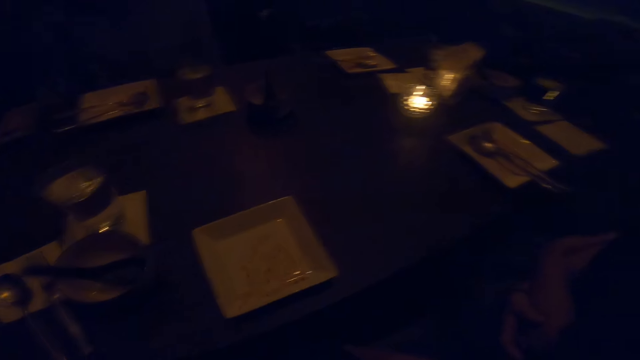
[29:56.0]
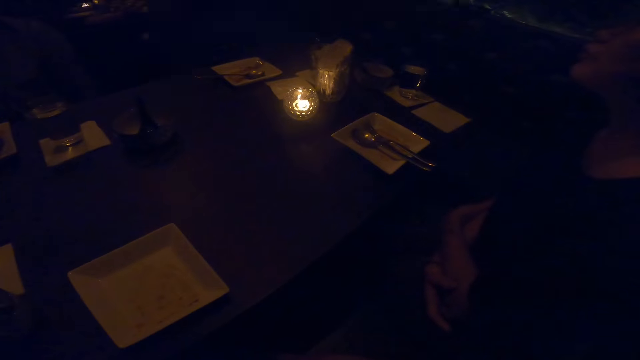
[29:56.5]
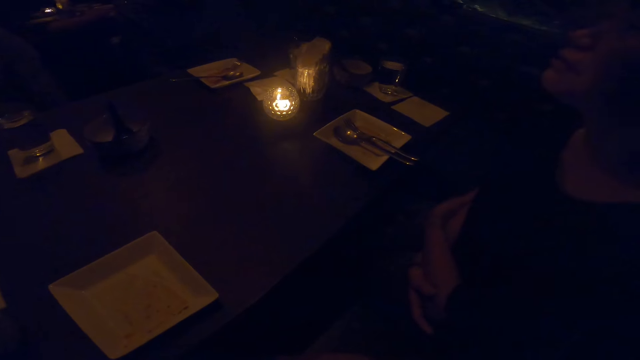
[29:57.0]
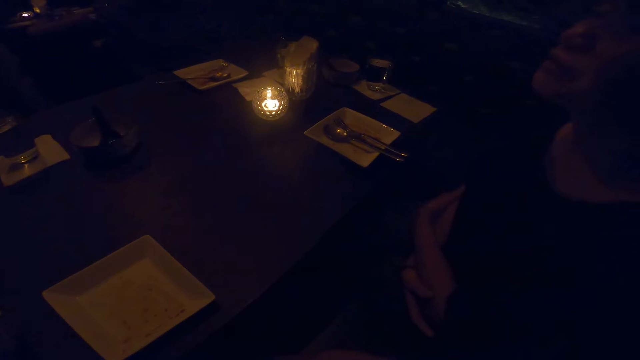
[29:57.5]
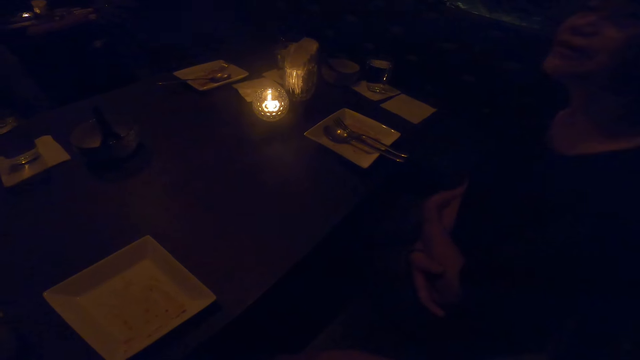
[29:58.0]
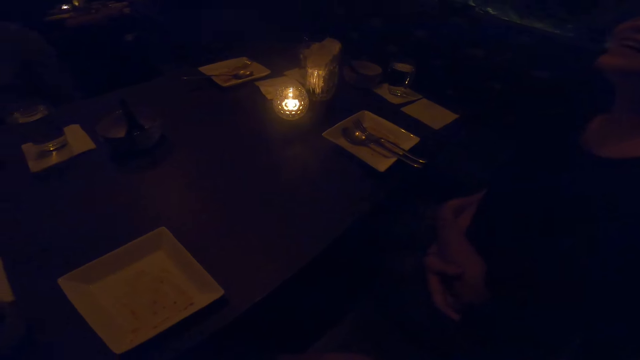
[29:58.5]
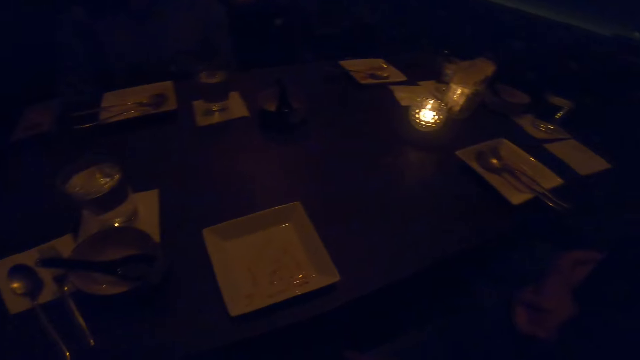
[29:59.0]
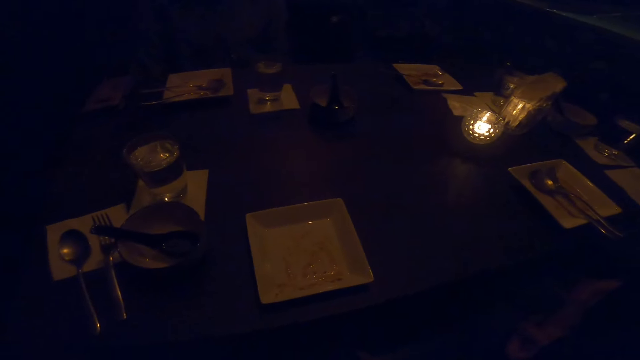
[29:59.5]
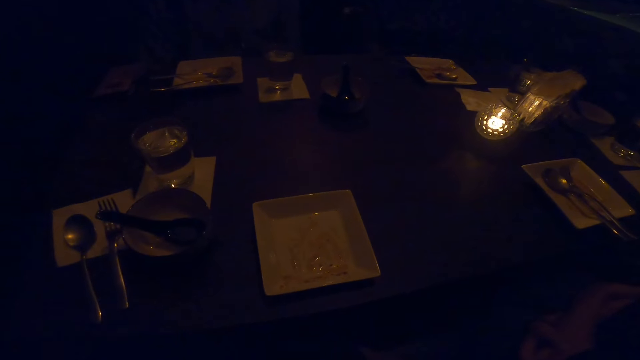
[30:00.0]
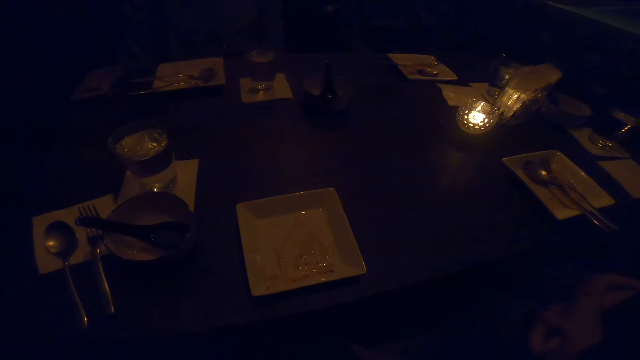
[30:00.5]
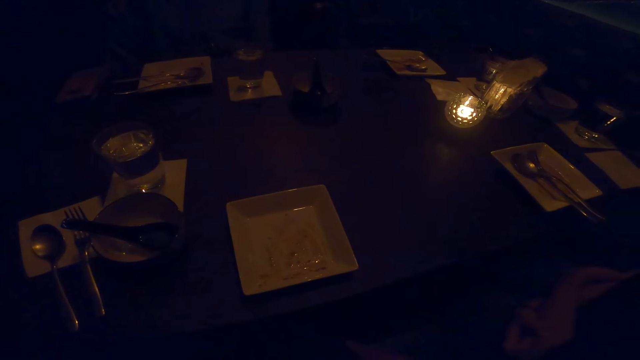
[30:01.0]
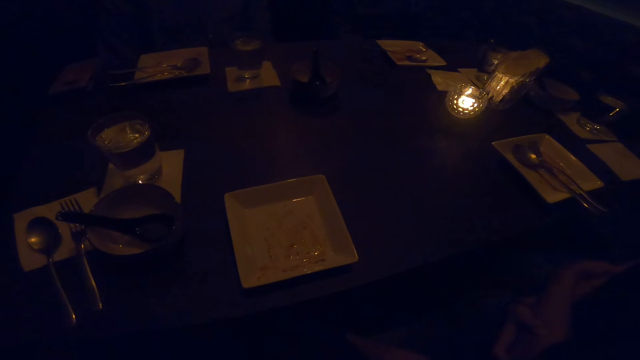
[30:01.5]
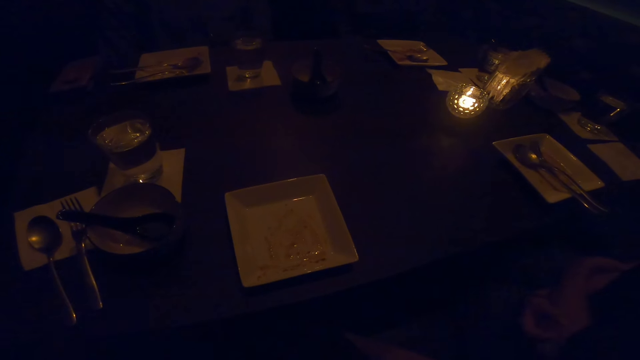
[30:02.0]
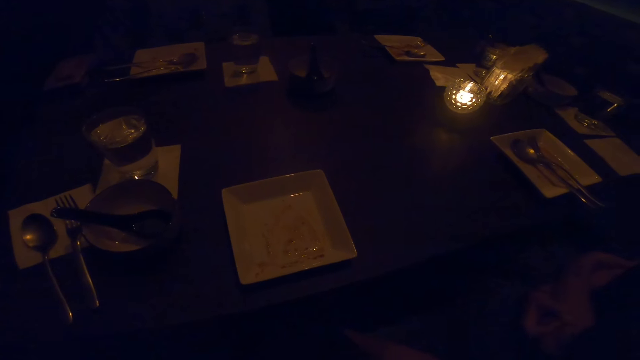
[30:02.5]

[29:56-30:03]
A woman converses.

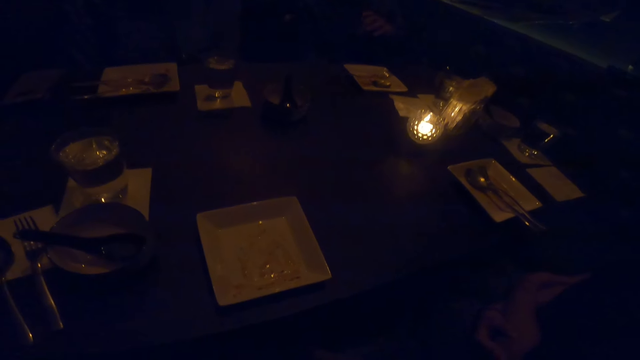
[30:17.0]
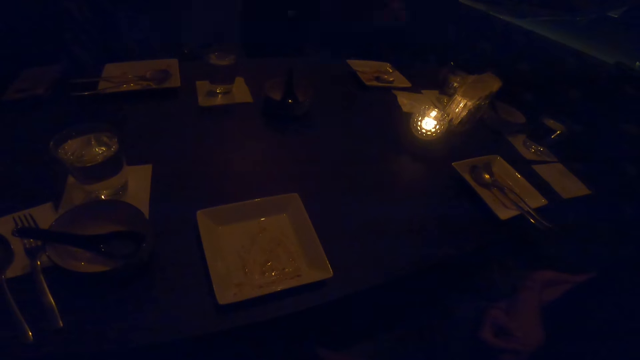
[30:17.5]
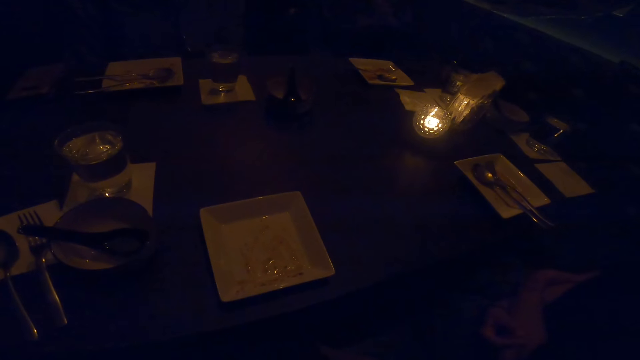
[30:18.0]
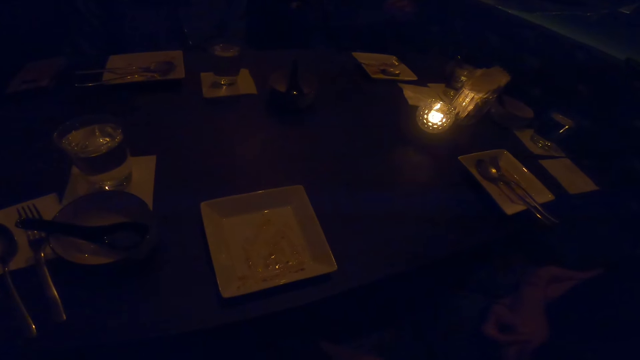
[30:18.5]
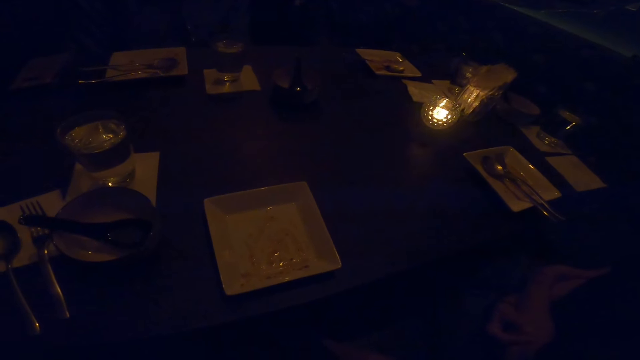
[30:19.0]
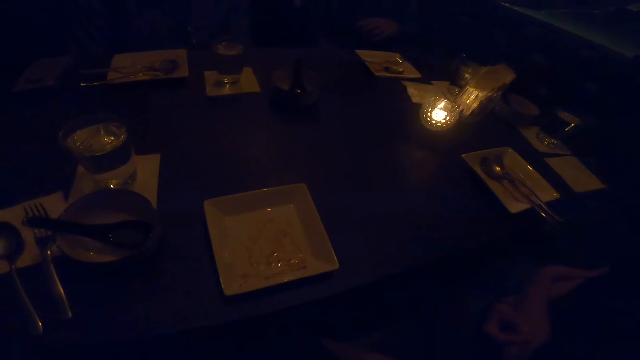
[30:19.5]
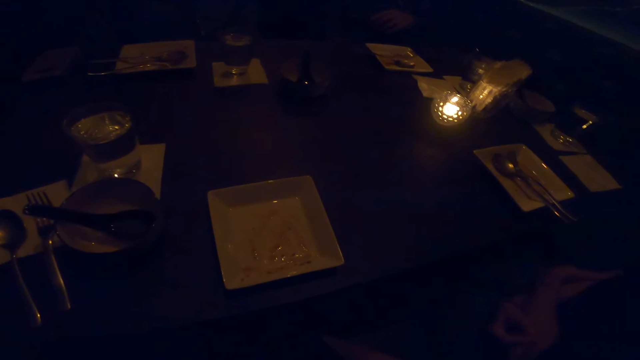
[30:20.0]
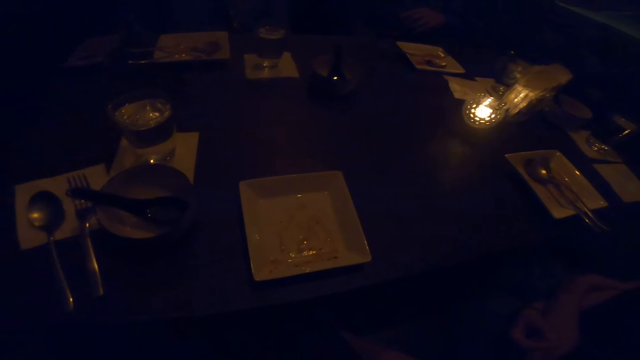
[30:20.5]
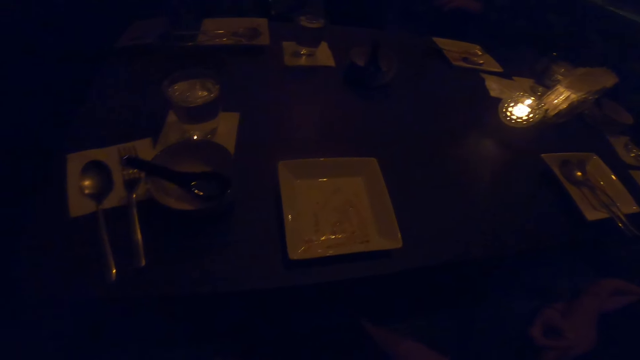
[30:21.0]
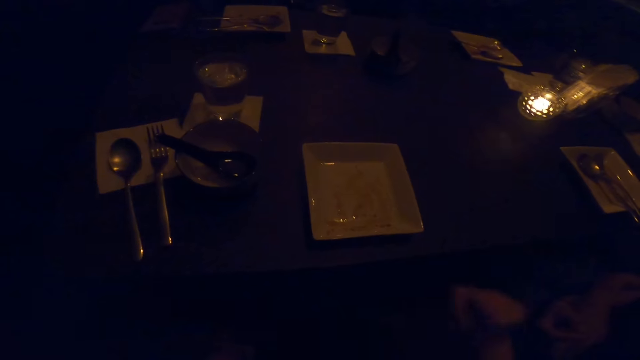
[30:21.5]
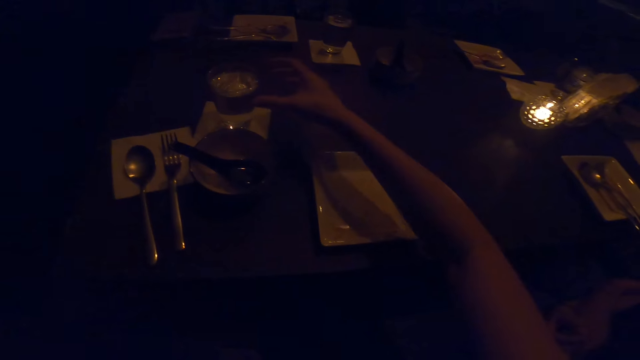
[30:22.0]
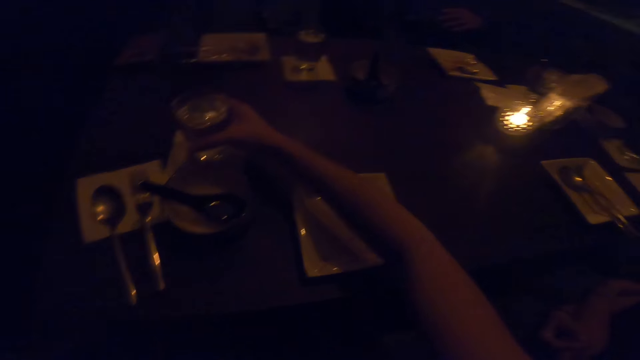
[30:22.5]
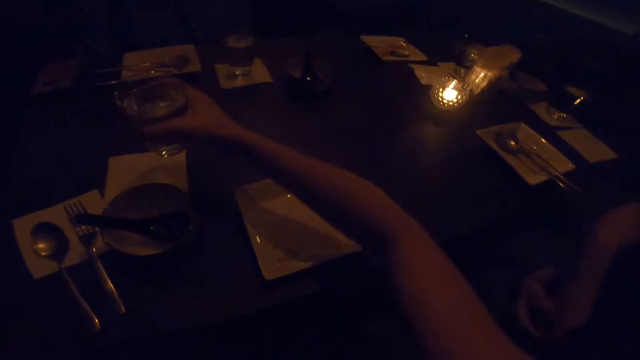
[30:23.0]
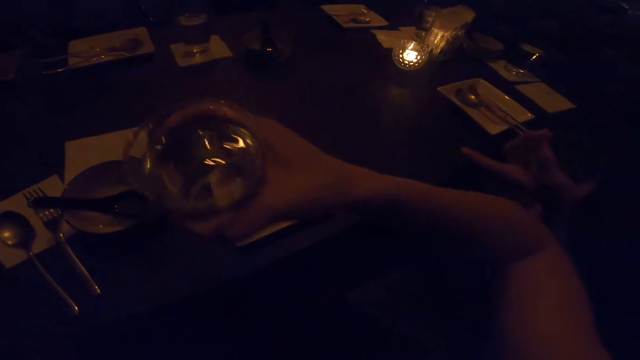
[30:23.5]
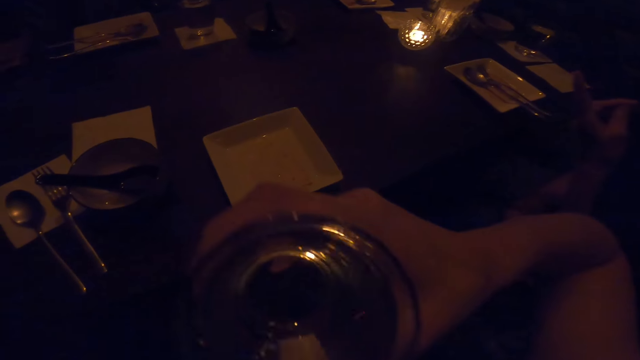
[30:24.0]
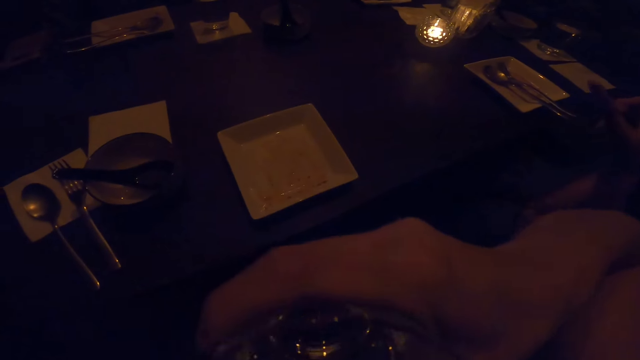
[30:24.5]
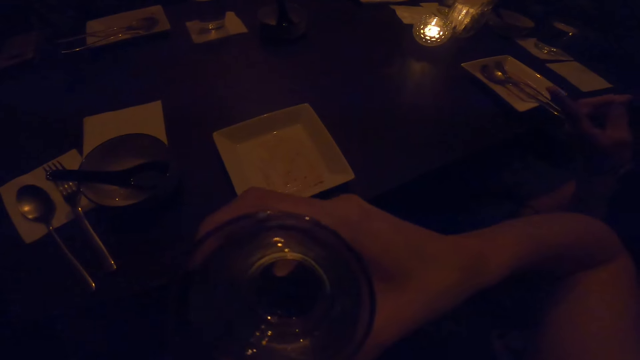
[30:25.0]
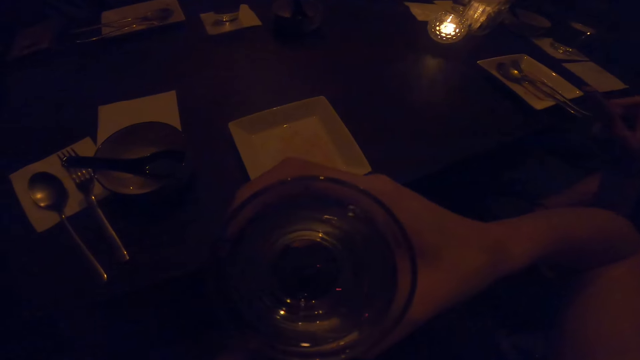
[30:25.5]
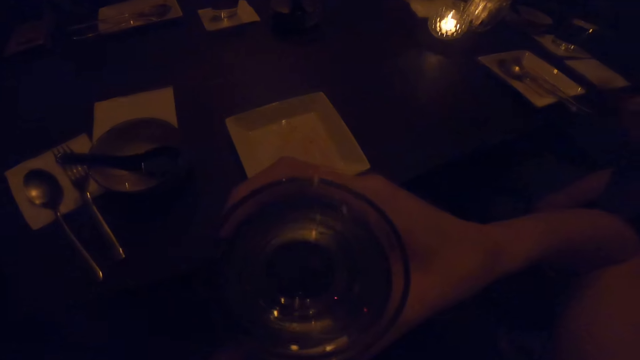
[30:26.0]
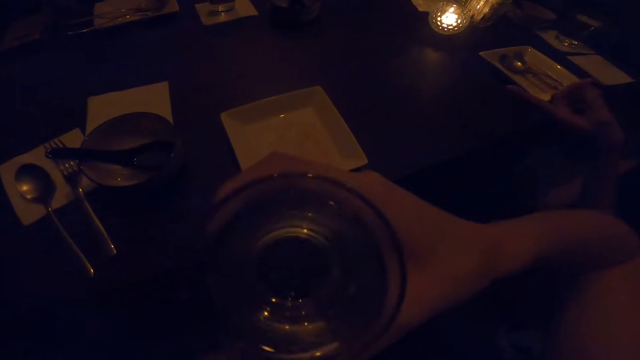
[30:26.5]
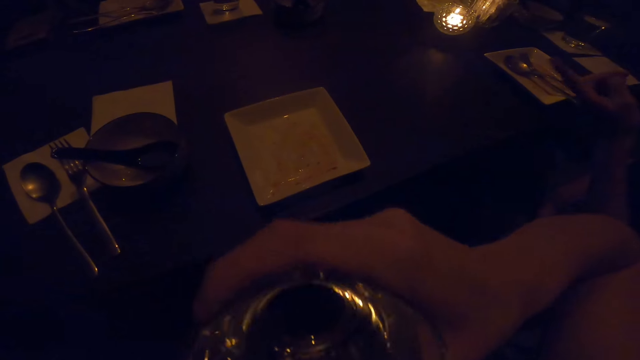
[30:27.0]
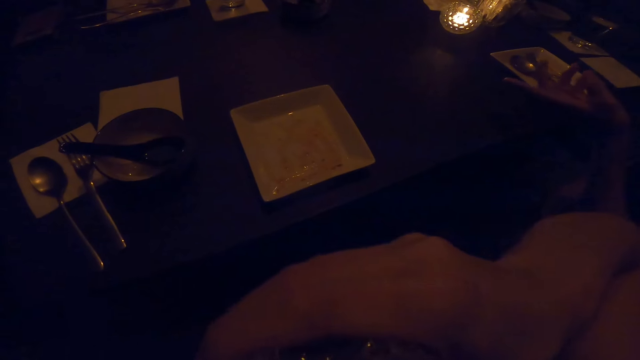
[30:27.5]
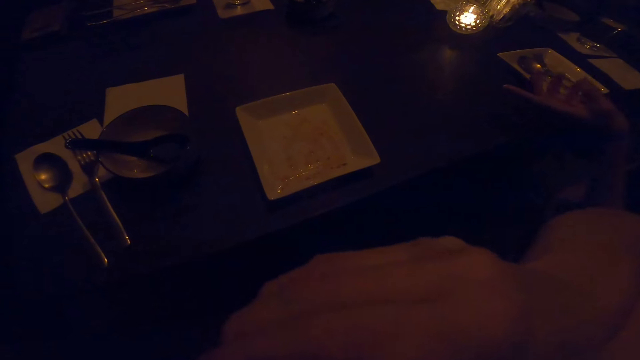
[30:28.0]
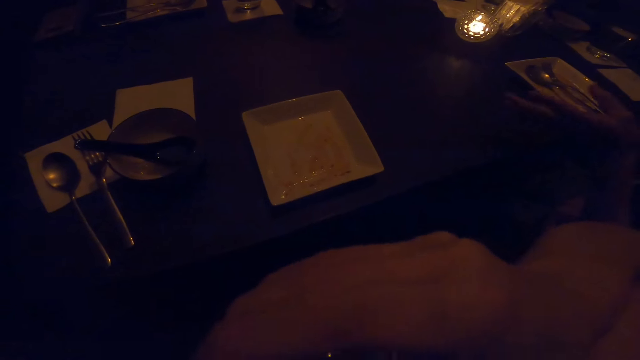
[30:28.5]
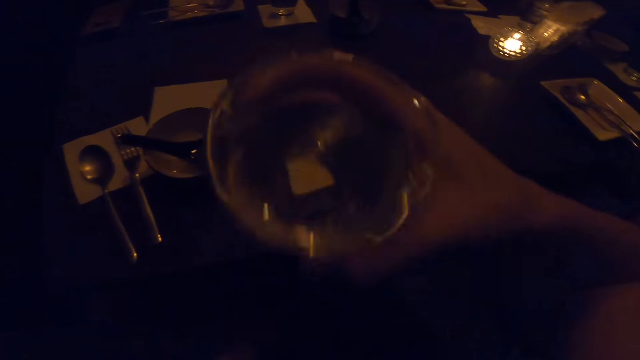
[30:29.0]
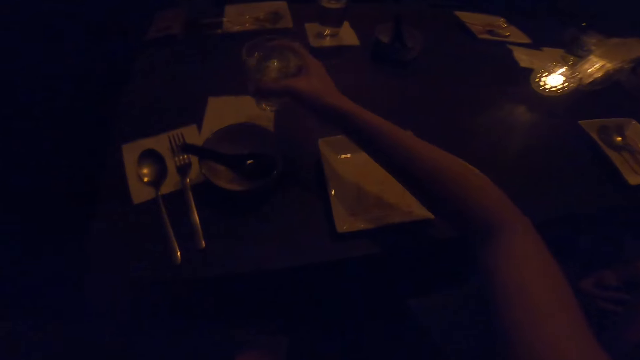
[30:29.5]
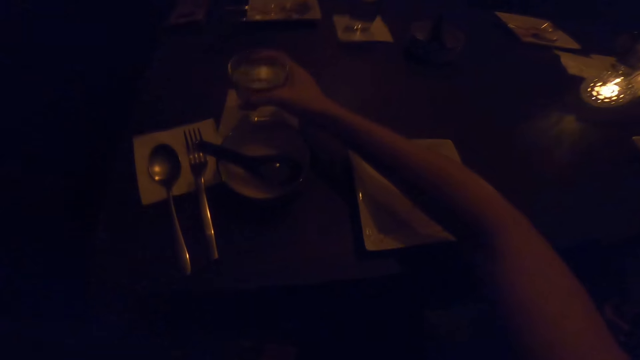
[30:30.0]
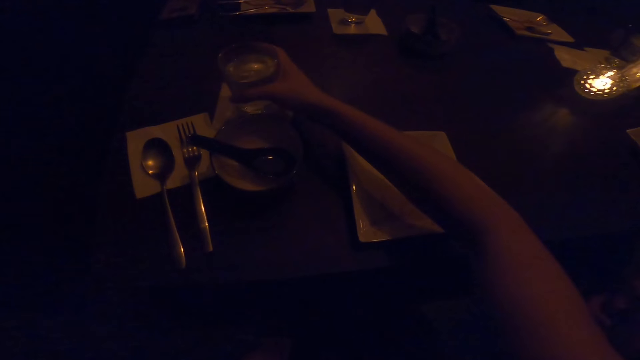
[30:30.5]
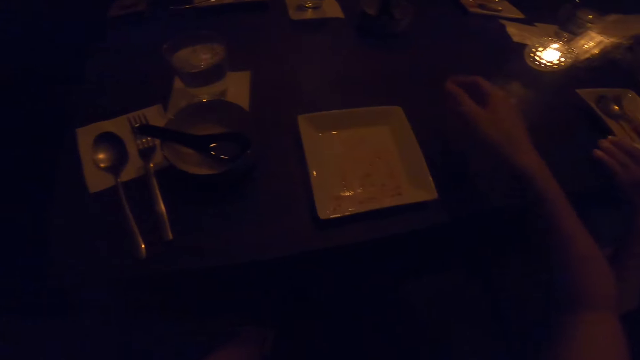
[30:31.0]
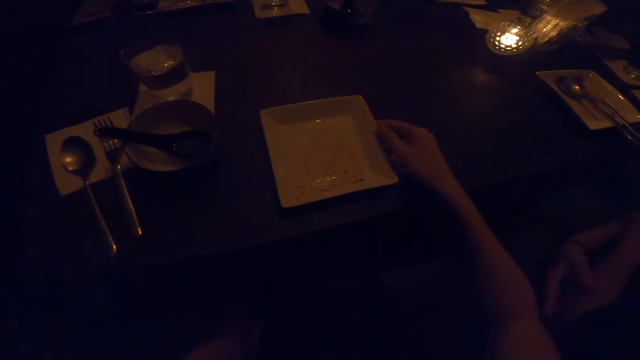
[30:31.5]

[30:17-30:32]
A man demonstrates with his hand. The camera wearer picks up a glass of wine or water. They drink from the glass. They put the glass on the table.
